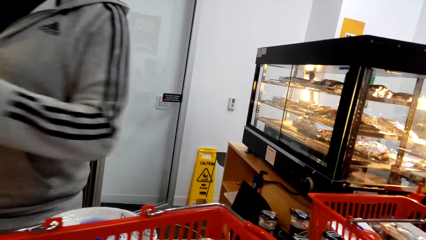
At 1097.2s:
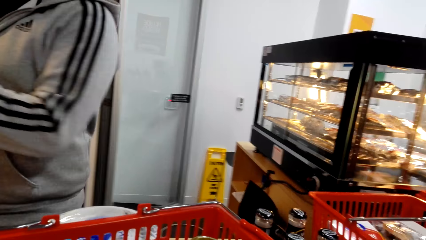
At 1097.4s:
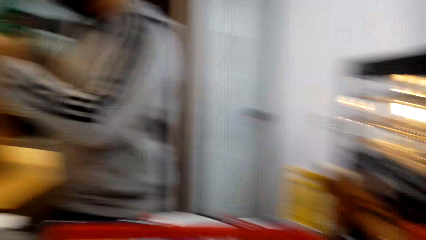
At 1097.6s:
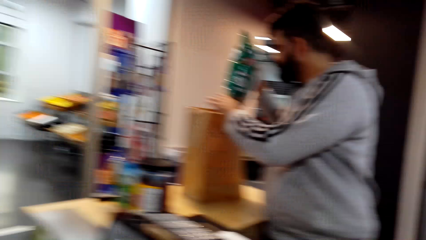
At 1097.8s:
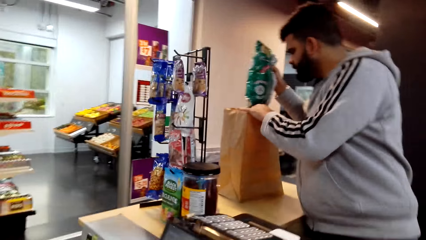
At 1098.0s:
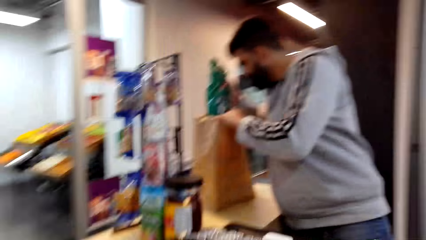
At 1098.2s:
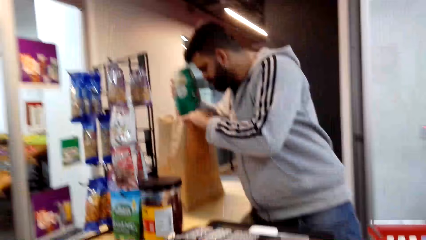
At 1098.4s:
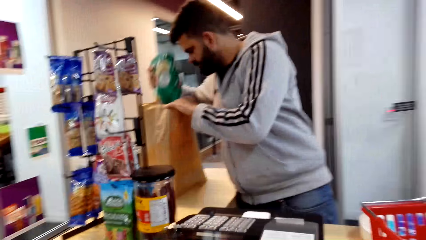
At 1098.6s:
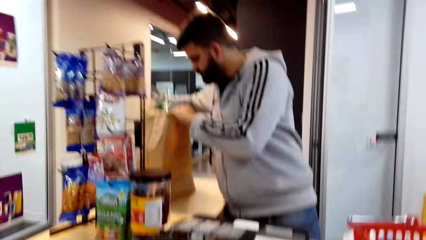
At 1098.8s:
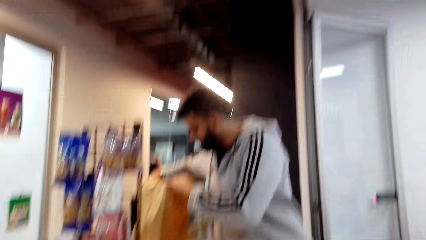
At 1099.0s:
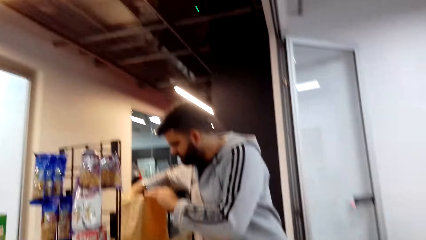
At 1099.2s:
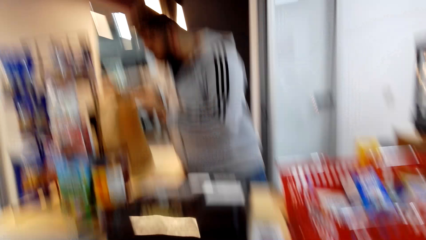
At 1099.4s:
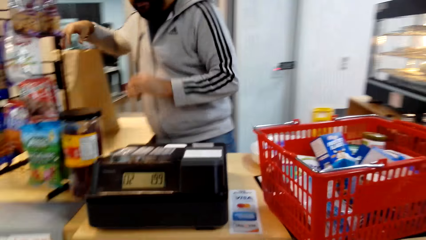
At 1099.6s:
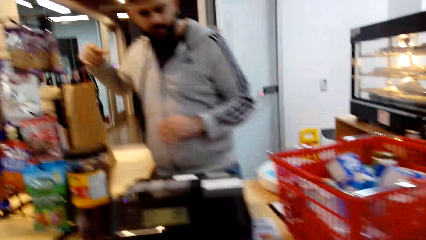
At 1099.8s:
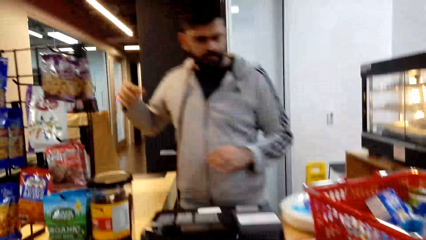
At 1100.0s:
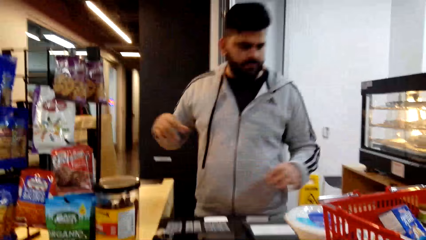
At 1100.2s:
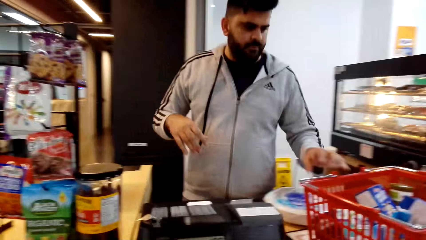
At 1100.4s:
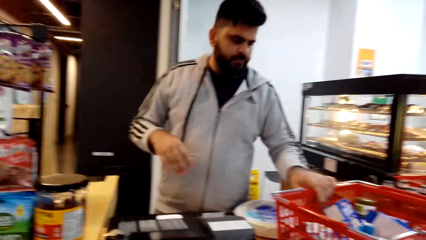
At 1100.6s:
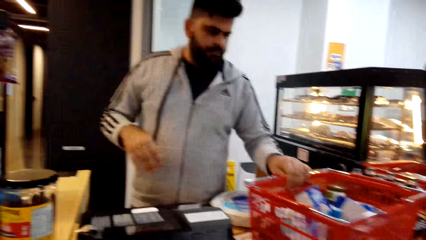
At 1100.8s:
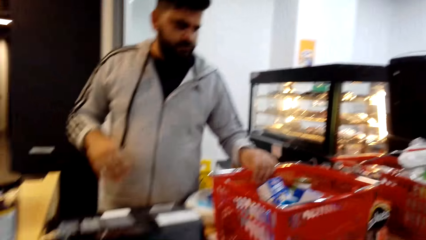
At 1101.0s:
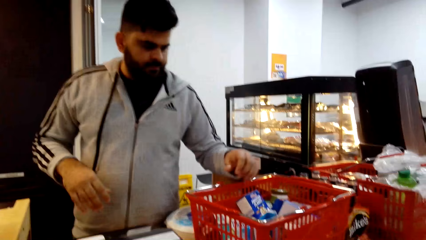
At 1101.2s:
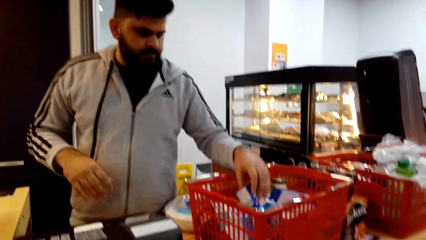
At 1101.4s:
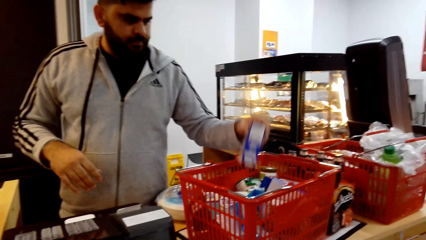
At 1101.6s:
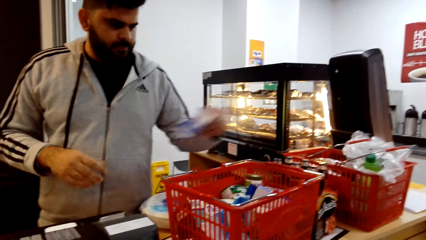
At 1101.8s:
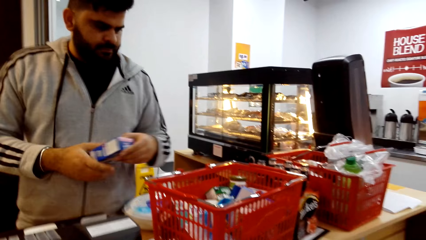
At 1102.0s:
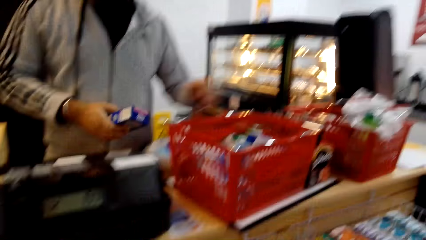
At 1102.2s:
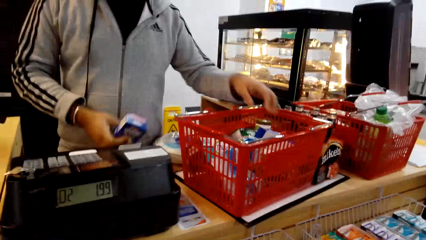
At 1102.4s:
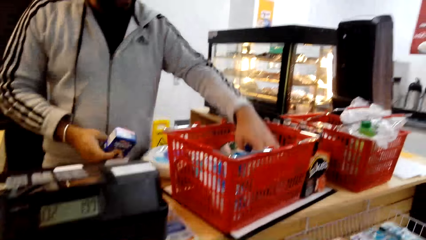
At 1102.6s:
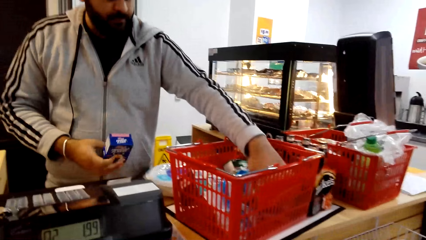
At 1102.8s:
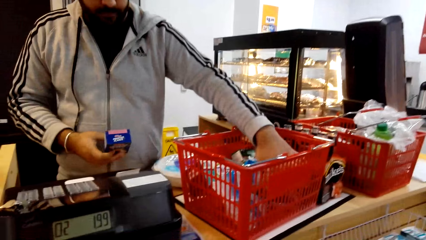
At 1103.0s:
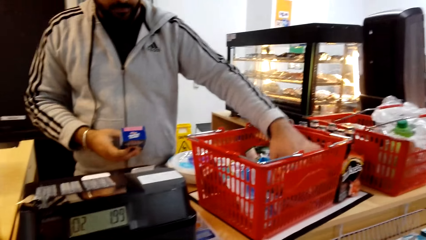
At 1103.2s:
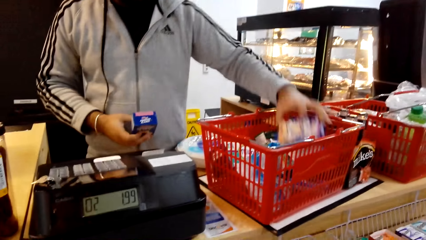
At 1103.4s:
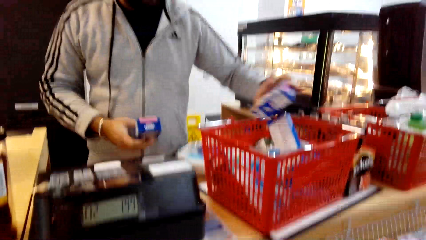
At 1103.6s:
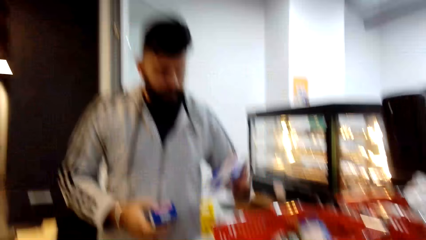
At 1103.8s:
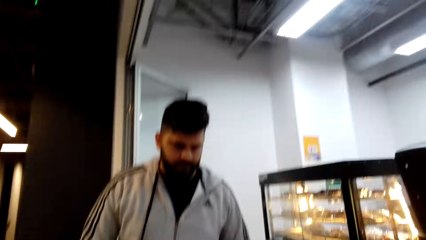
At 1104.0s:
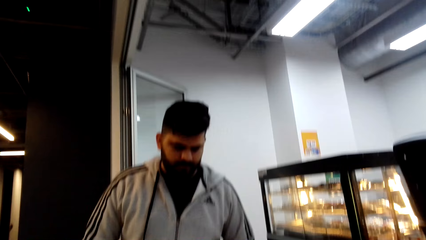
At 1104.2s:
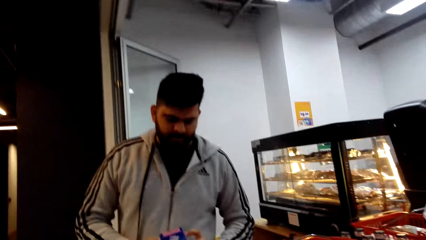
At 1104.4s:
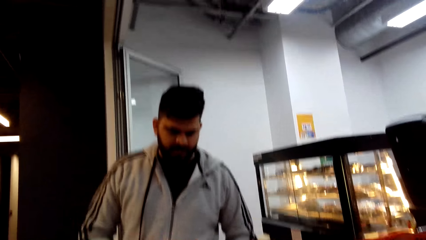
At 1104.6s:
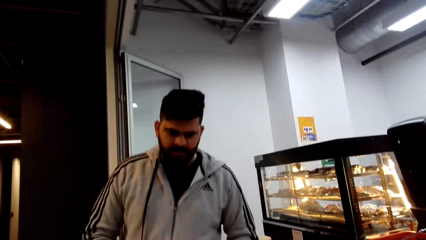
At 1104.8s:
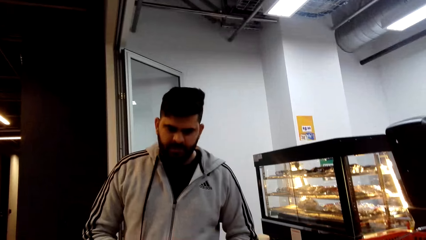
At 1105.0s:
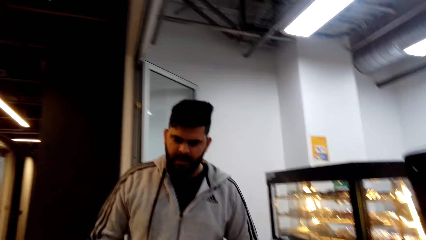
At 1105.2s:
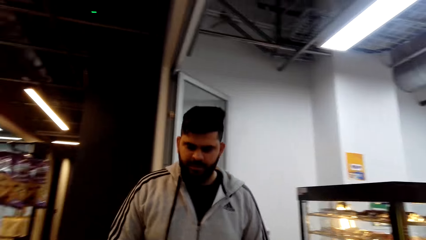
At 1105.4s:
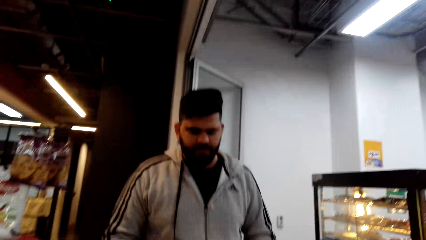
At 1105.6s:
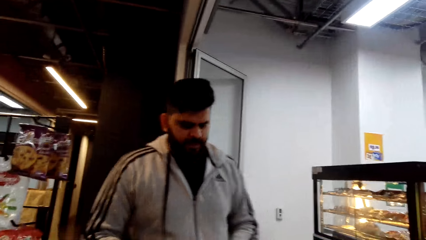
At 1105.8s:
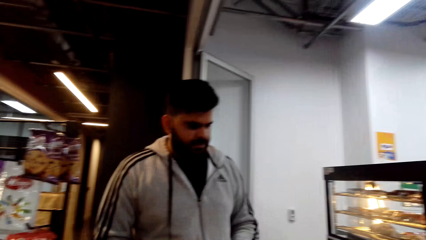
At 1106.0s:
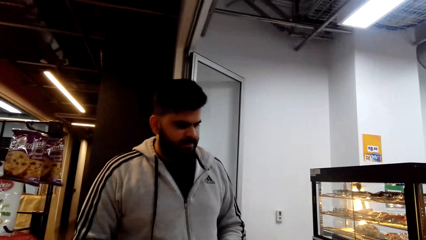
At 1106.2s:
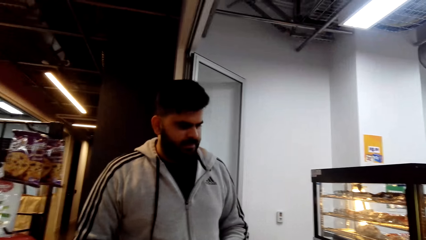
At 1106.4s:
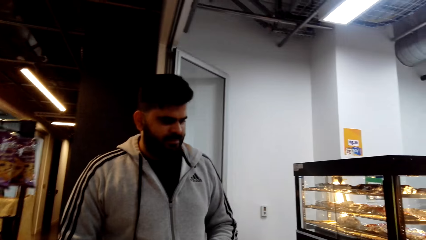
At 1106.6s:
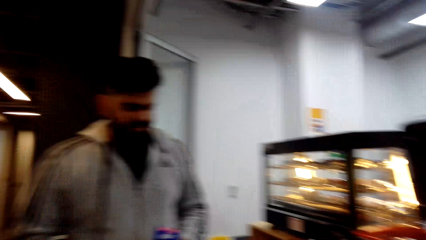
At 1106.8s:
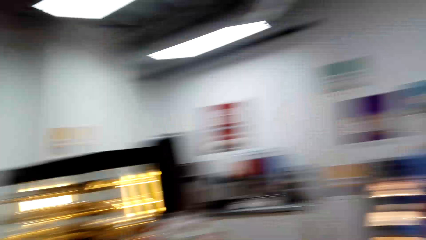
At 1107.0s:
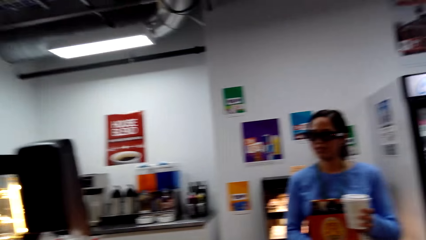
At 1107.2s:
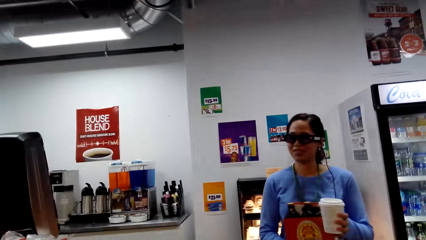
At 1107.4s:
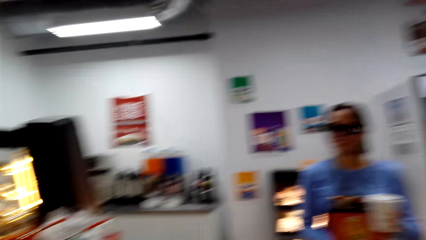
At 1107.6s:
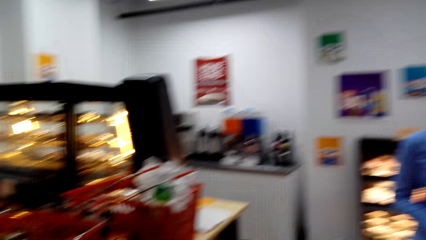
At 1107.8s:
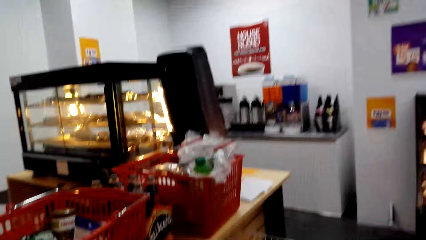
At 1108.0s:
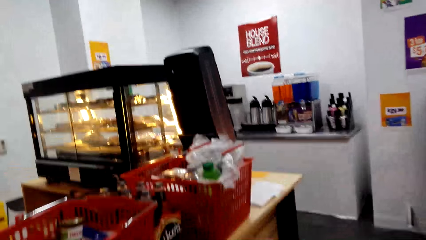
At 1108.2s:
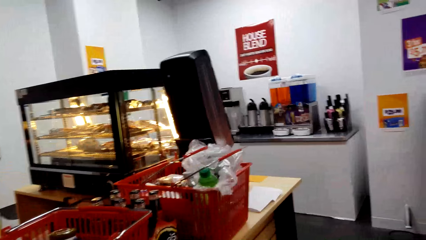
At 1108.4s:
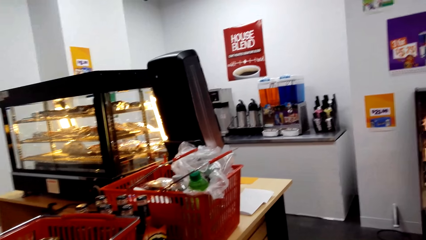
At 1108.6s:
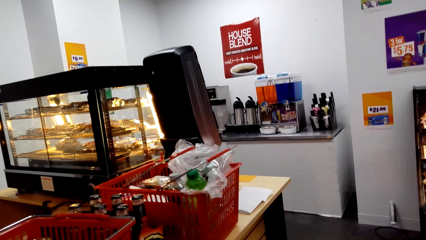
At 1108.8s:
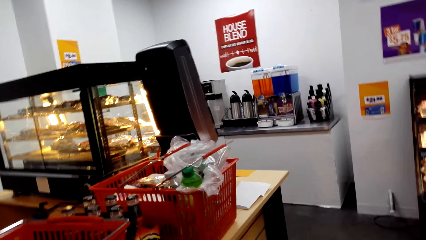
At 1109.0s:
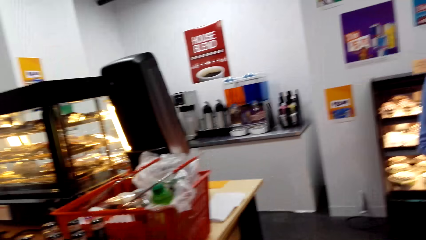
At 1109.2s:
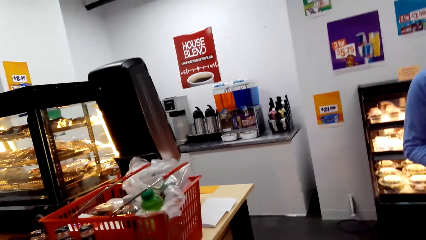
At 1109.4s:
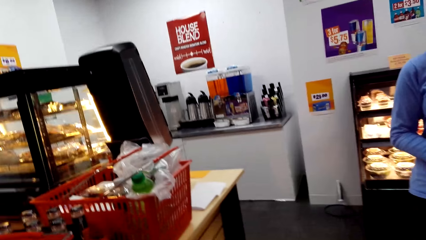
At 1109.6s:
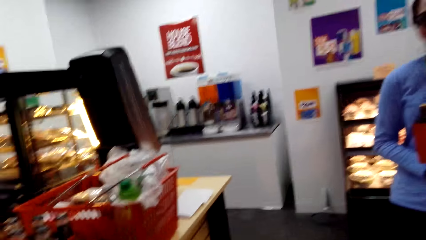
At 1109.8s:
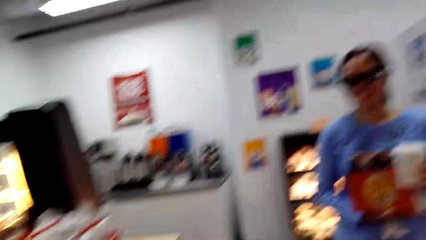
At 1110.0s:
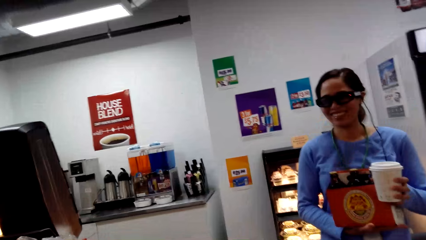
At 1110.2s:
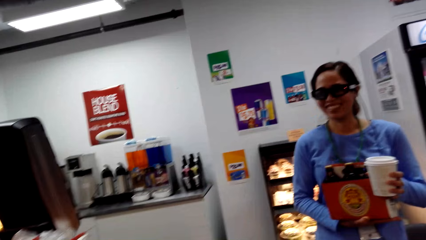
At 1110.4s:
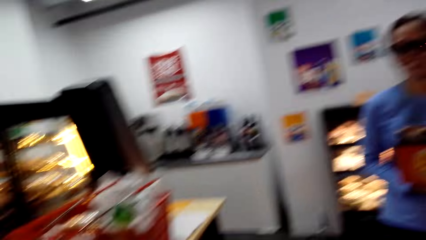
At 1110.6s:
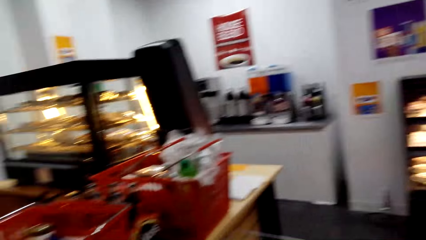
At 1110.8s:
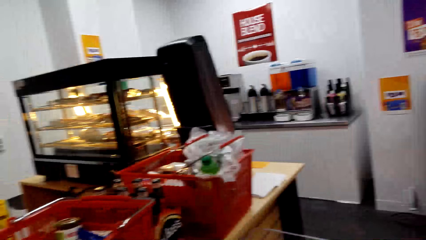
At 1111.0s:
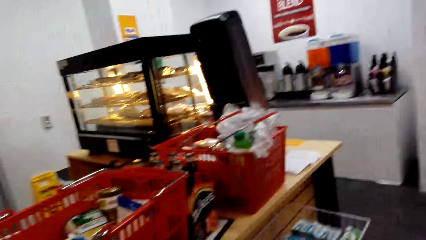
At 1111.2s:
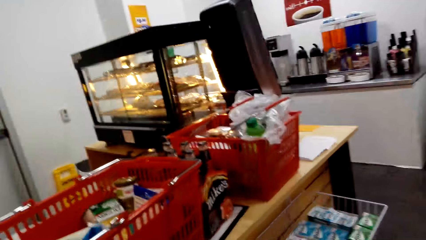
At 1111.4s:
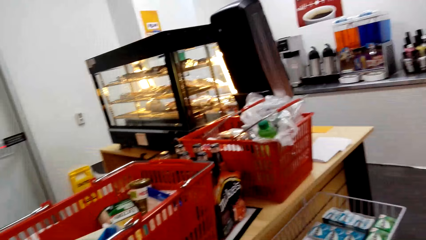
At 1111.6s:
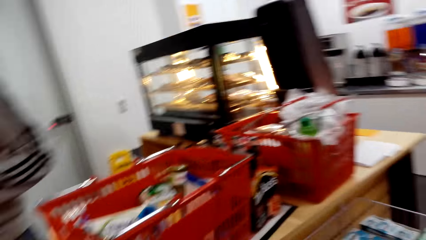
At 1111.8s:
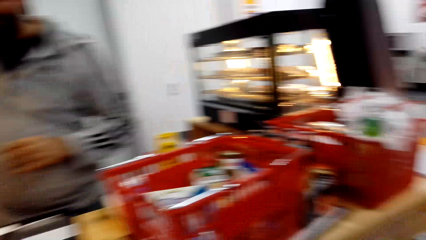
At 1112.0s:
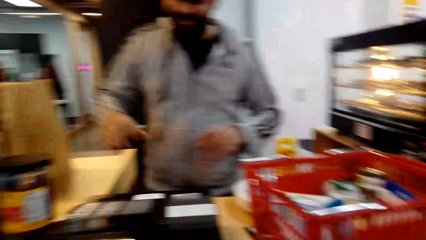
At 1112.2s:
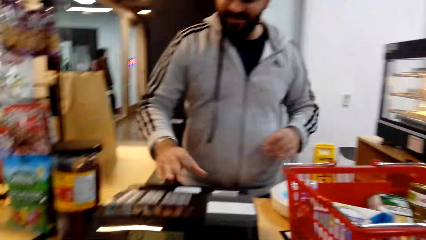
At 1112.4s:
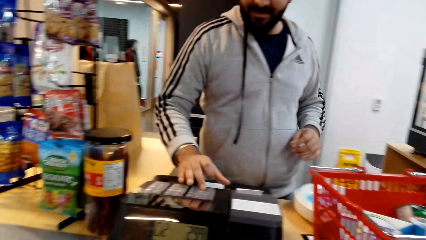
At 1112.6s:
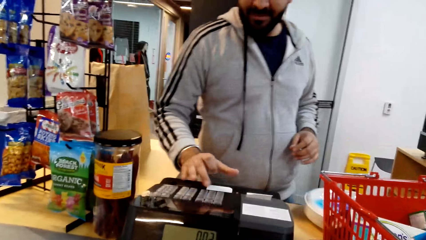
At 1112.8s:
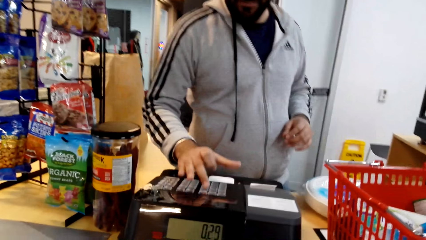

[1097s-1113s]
A man packs the packages. The man puts the items in the grocery bag. The man takes the items in the shopping basket. The camera wearer talks to the man. They converse with the man and a woman. They click the weighing machine.
